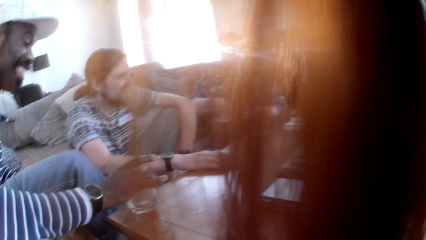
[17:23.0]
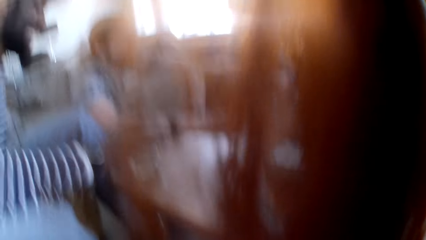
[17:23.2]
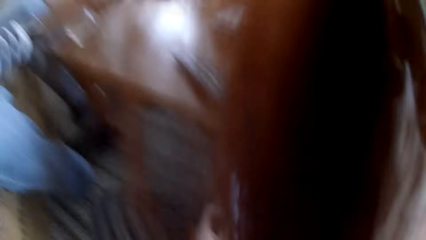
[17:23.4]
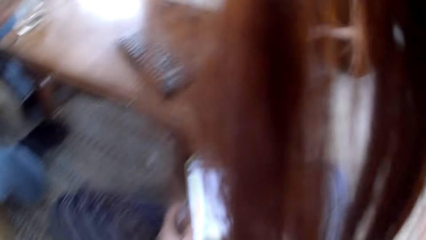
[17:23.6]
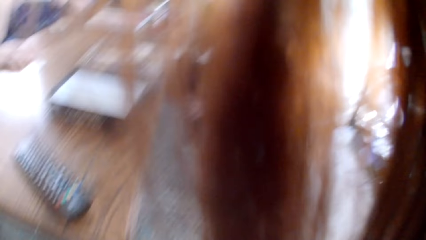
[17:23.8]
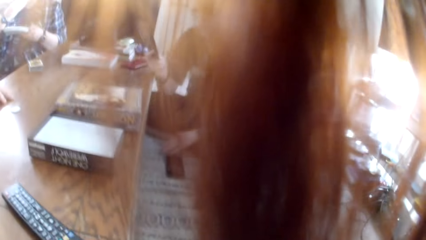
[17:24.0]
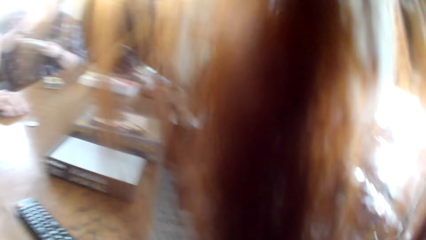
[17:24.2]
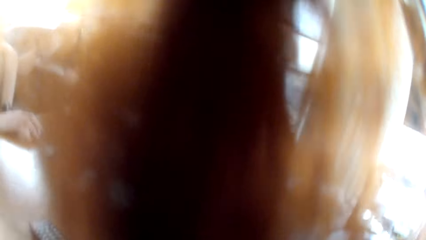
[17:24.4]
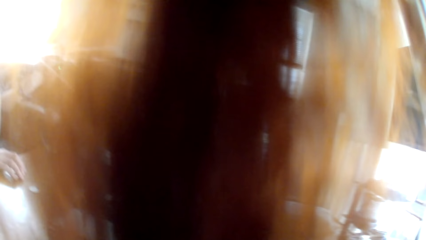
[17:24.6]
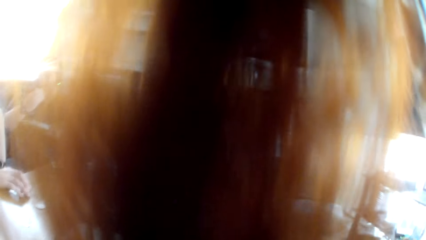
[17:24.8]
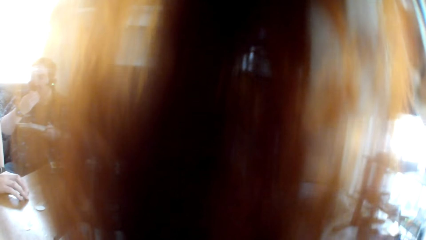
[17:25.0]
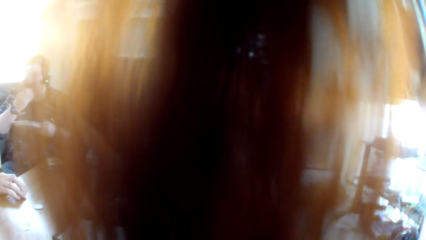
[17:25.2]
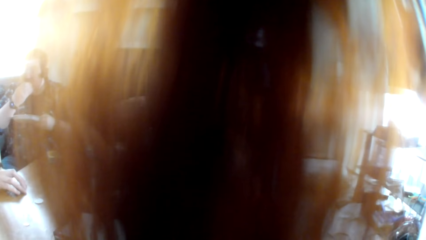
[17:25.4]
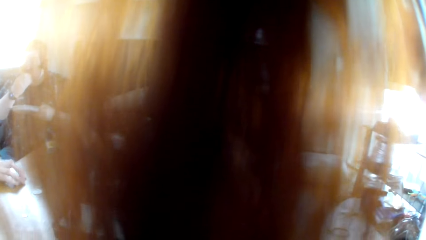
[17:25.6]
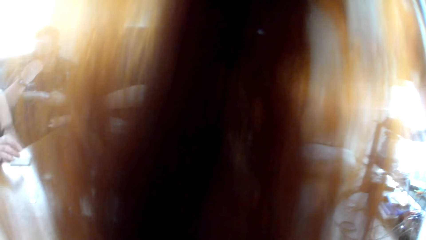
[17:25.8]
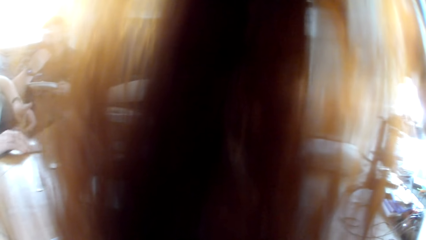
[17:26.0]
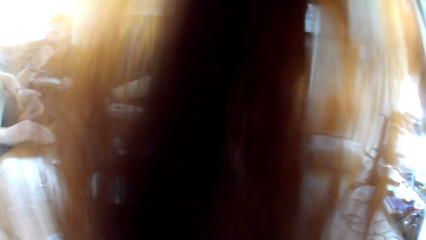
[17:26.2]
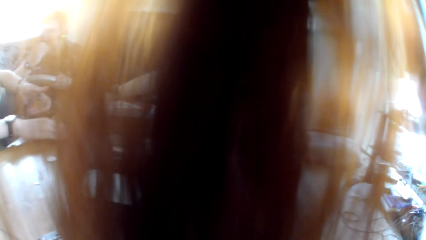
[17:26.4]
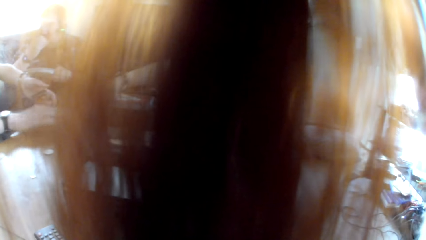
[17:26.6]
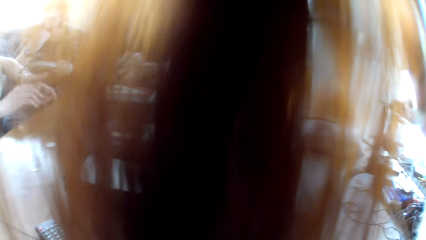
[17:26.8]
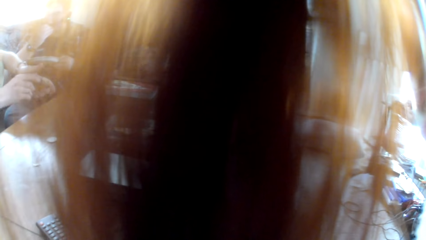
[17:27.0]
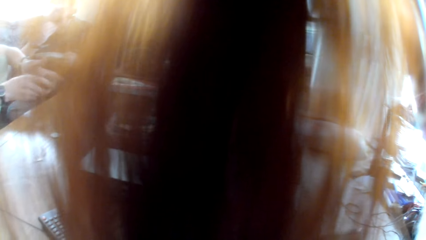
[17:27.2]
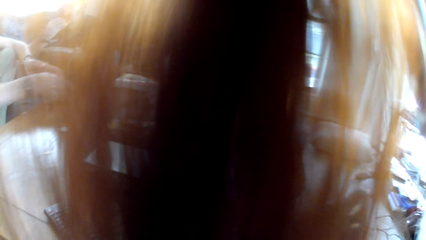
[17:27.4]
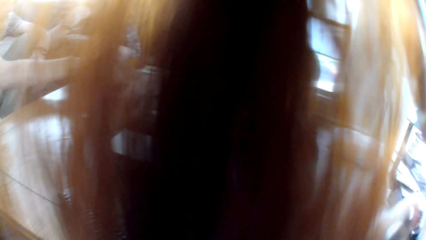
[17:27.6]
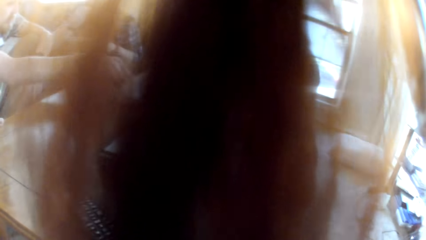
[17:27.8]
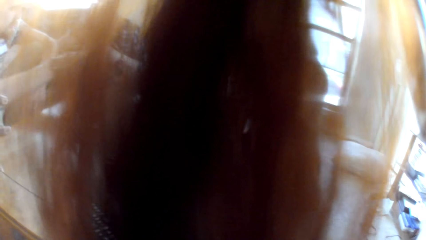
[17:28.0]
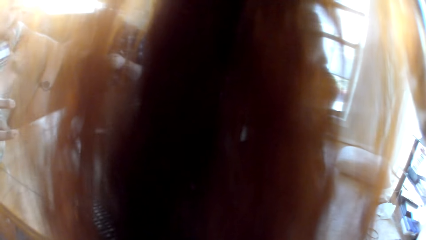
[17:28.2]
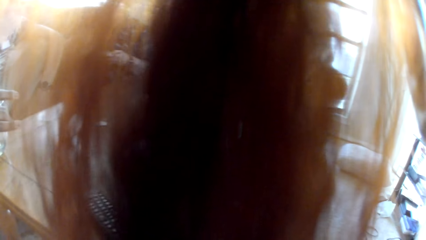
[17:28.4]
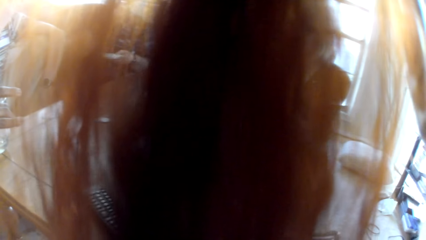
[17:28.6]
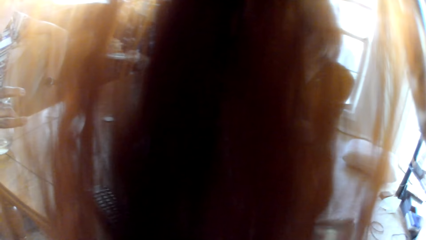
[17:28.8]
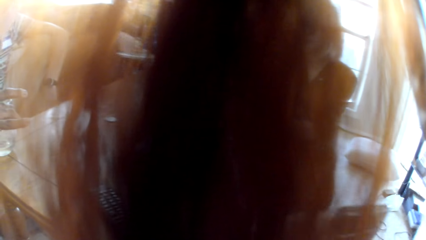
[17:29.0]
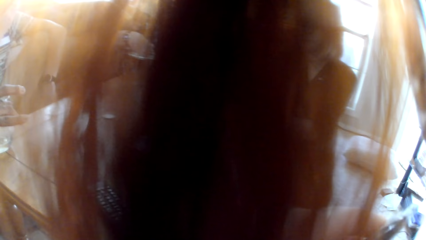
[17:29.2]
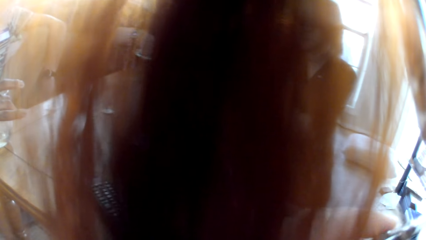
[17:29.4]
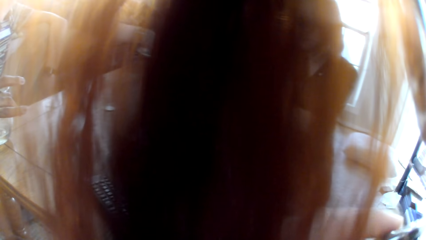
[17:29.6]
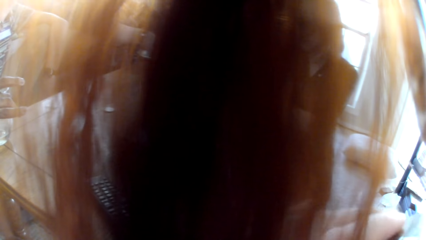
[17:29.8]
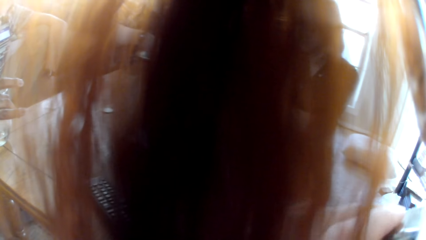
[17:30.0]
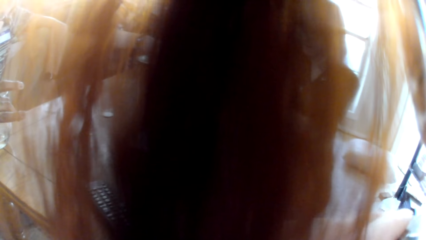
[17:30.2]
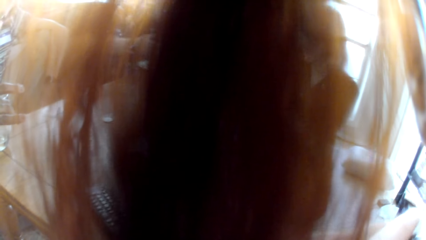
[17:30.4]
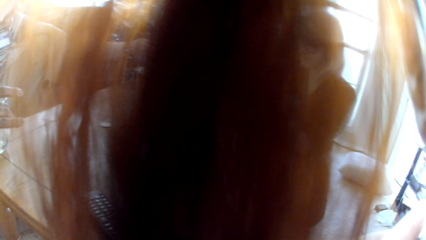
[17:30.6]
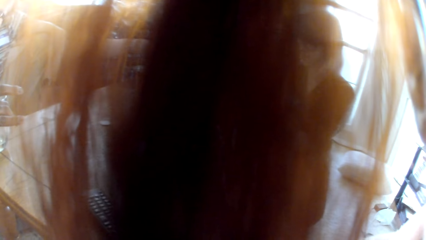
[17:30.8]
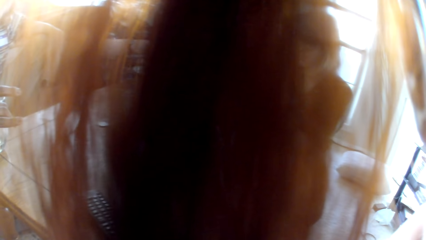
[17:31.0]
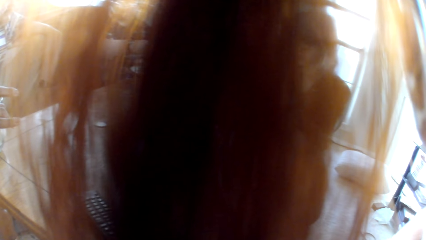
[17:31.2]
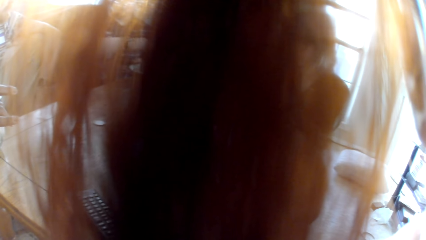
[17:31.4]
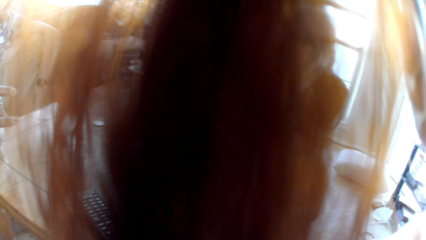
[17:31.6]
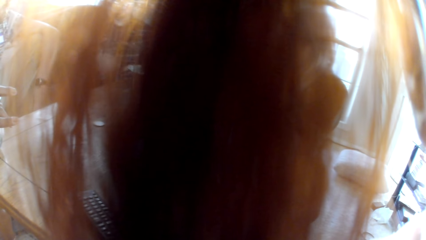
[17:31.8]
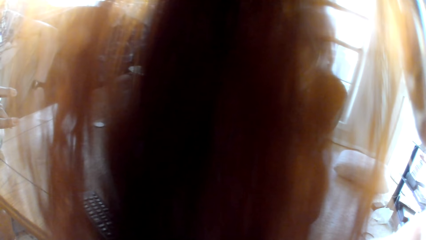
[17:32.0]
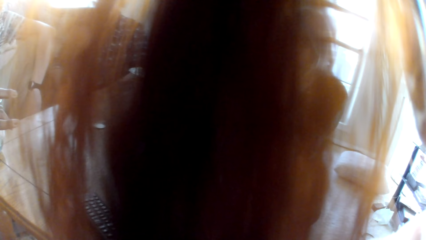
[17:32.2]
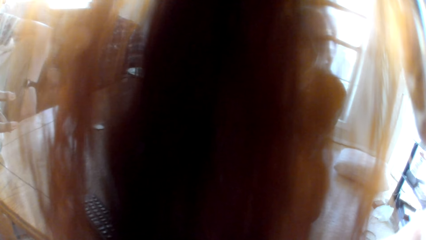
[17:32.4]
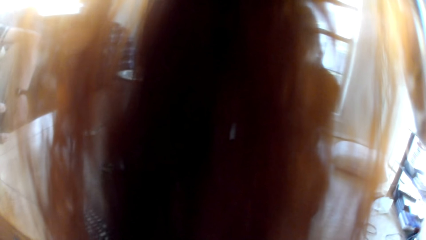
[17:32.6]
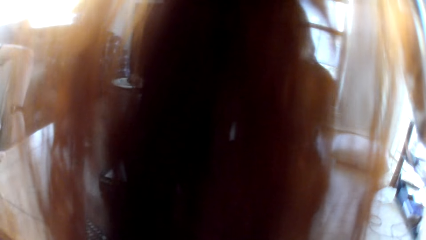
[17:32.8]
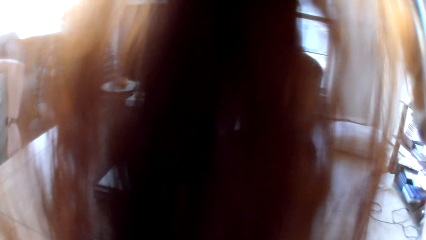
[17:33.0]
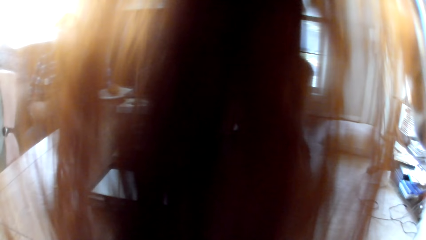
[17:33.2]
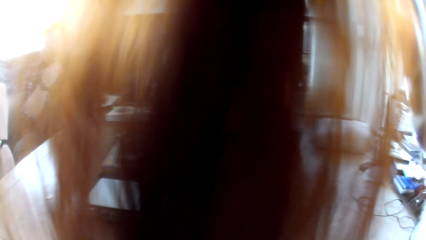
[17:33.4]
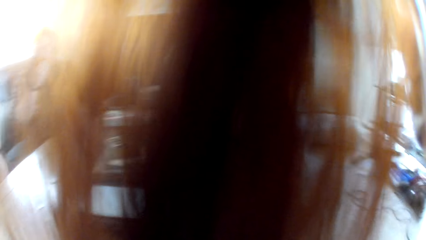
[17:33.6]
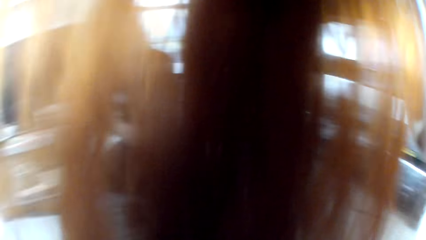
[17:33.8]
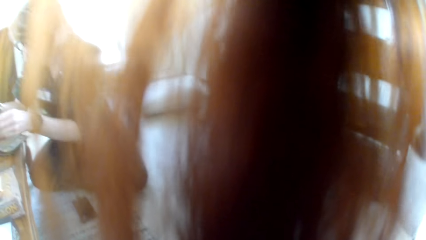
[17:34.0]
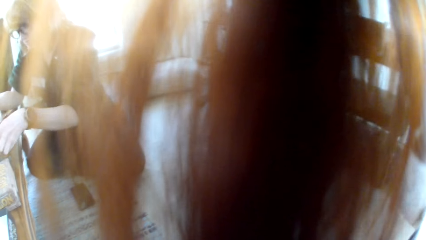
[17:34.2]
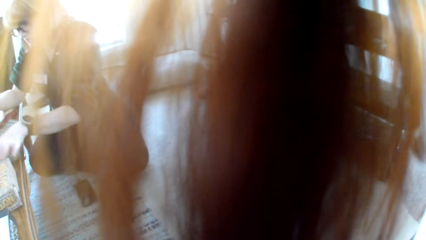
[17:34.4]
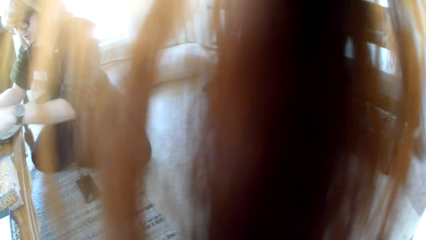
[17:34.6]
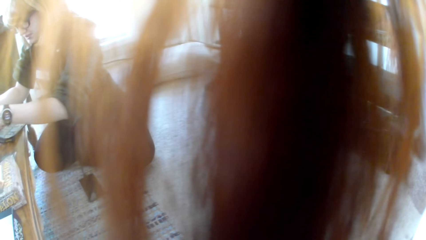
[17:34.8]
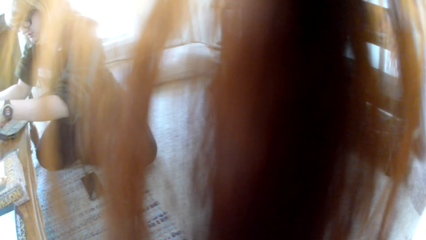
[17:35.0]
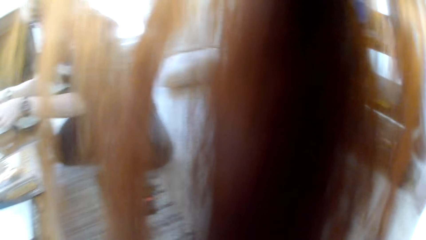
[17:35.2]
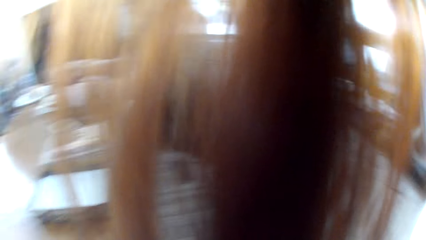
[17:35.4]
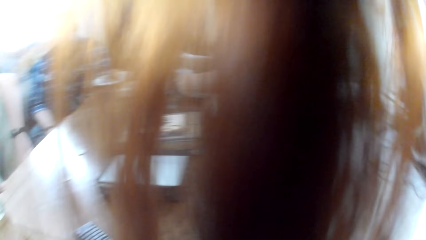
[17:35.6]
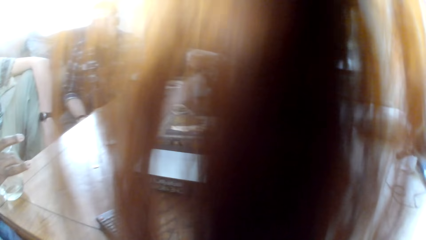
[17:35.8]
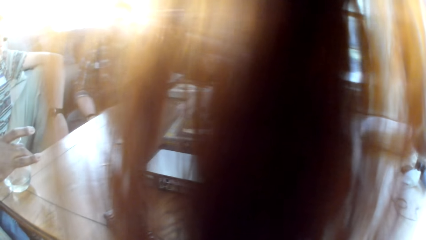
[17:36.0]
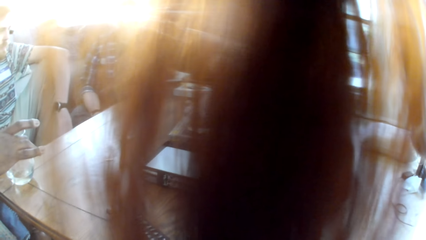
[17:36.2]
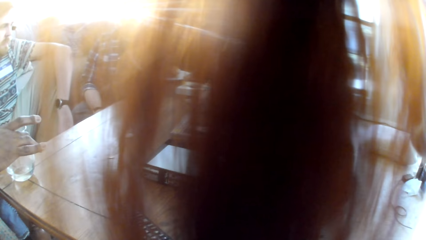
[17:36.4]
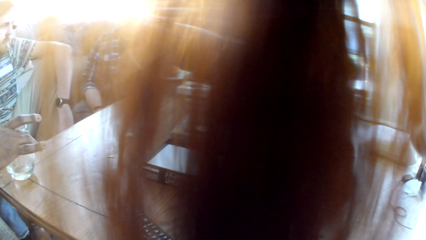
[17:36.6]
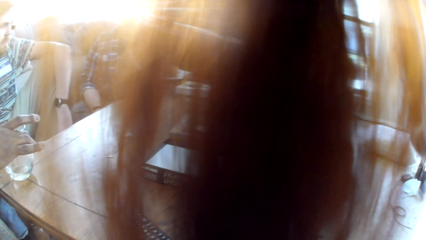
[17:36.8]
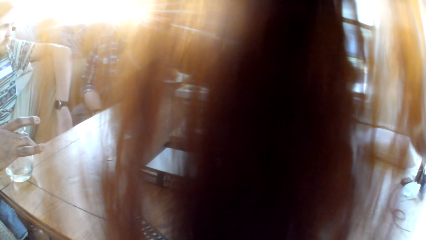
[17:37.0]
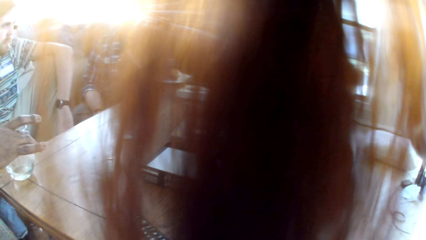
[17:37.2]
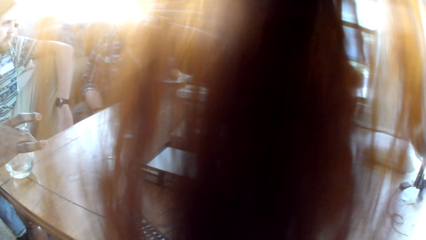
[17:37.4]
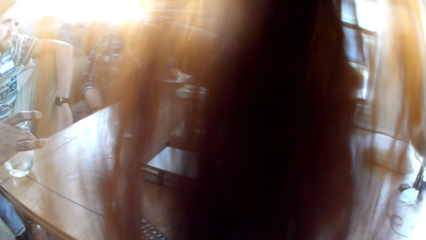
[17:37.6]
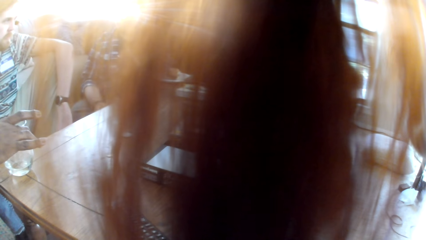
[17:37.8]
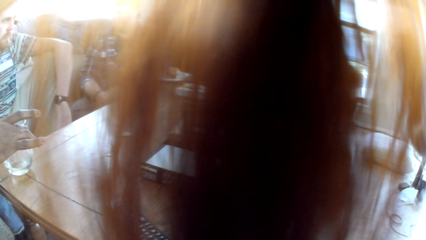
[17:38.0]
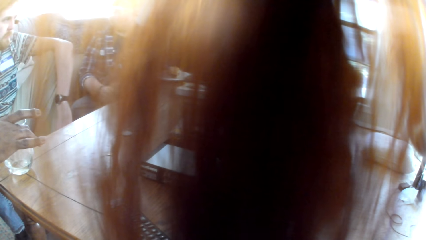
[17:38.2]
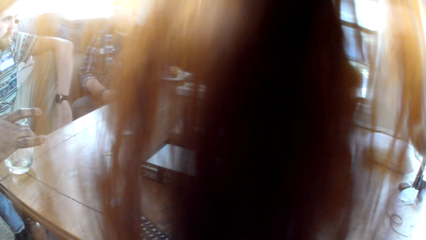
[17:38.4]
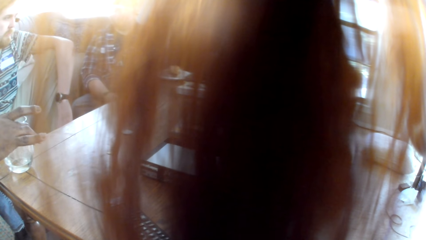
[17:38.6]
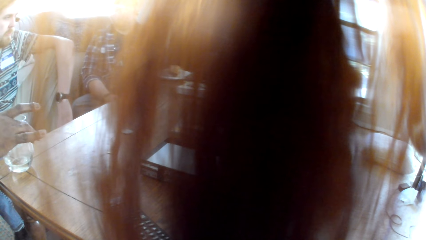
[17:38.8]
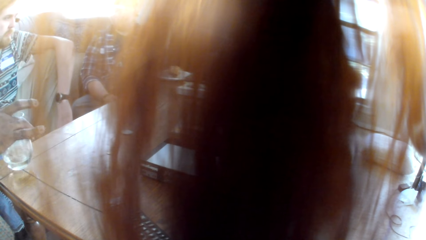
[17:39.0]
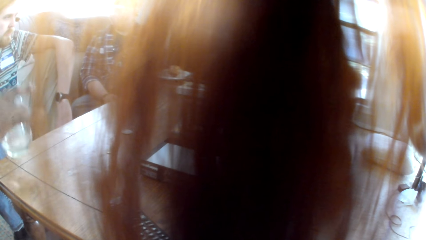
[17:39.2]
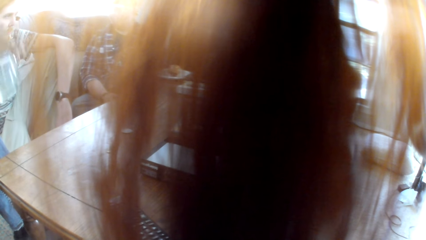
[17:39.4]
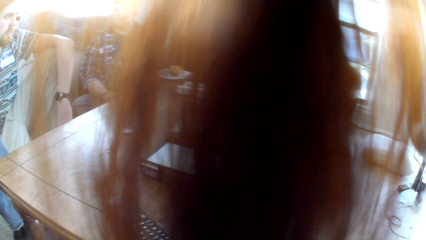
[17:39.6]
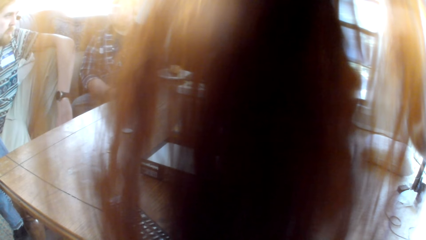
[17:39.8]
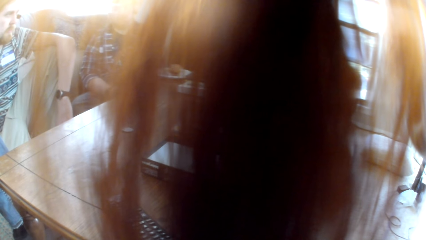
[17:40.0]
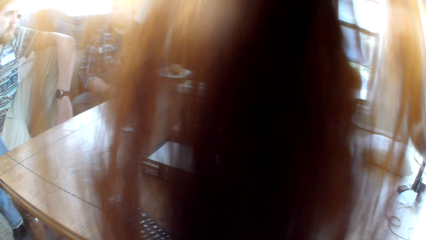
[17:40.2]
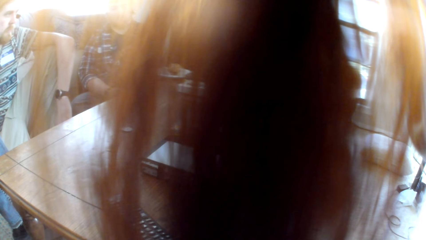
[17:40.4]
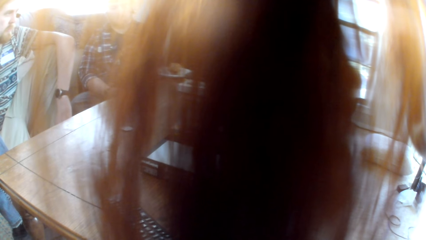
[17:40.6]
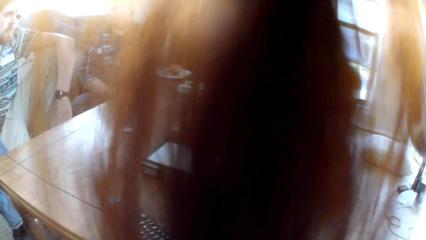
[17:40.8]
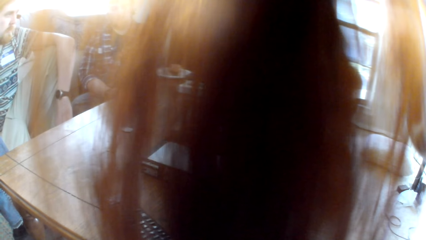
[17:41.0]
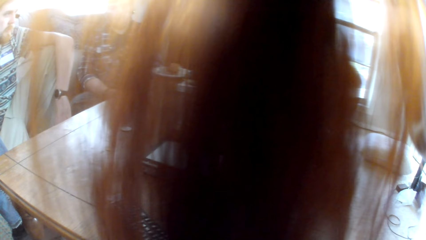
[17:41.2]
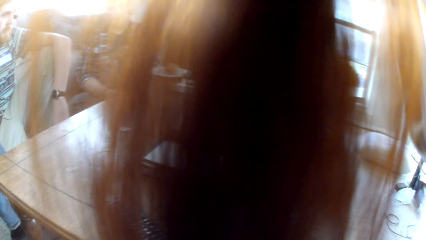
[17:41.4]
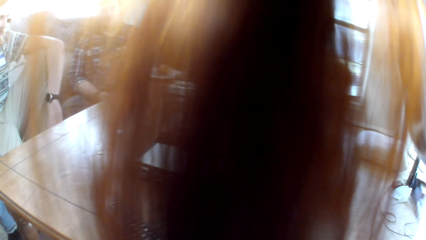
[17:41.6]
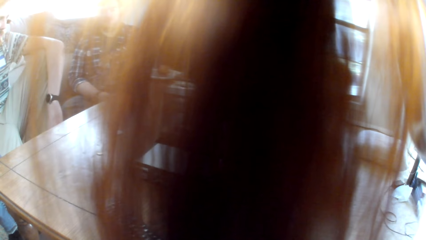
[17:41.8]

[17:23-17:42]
The camera wearer looks around the room. A woman picks up the cards. The woman picks up a board game card from the table. The woman drops a card. A man holds a glass. The man drinks a glass of water.
